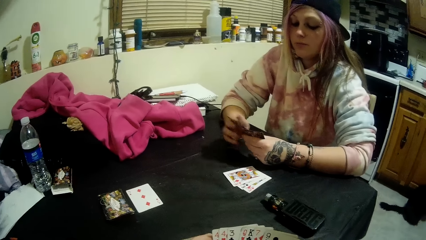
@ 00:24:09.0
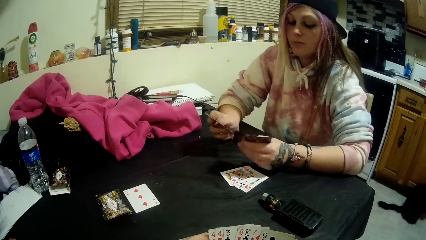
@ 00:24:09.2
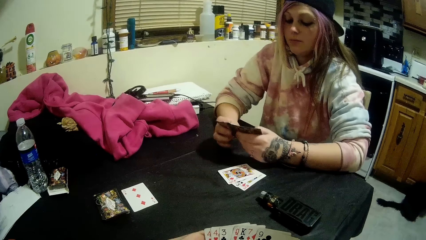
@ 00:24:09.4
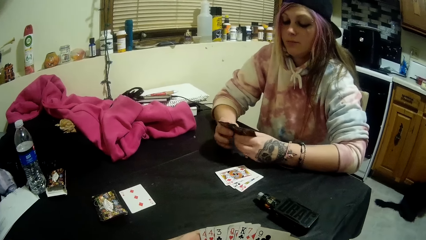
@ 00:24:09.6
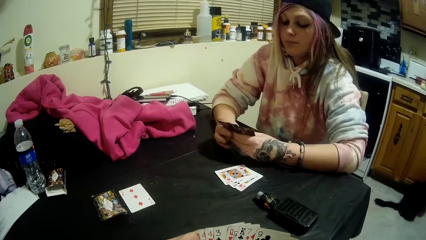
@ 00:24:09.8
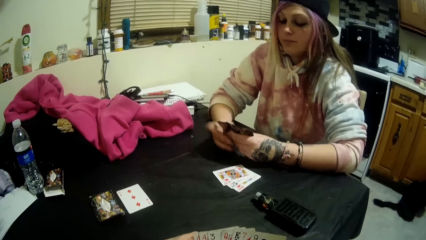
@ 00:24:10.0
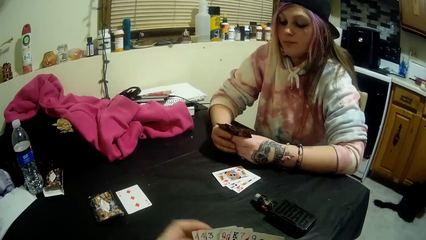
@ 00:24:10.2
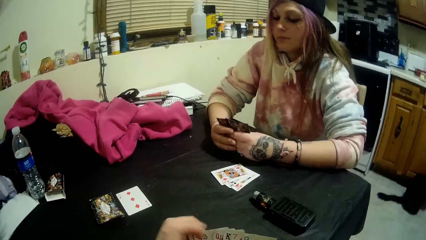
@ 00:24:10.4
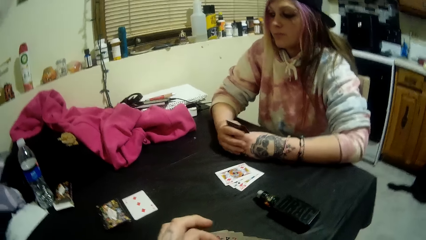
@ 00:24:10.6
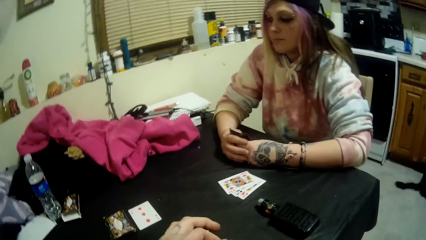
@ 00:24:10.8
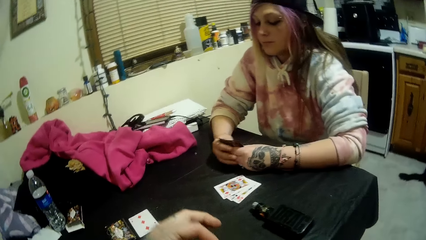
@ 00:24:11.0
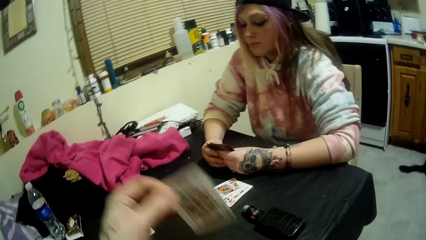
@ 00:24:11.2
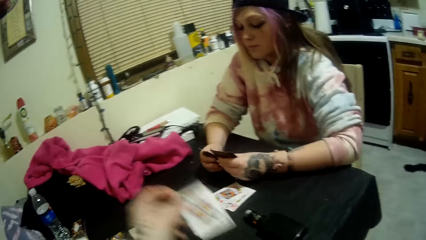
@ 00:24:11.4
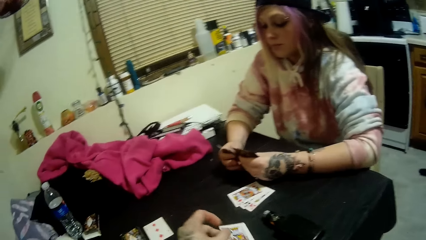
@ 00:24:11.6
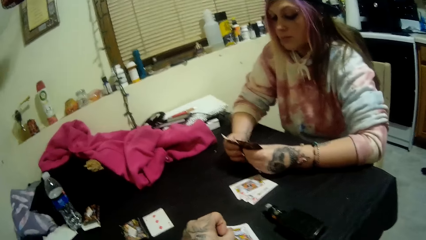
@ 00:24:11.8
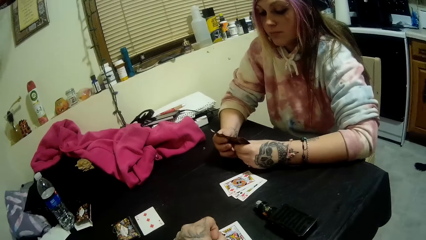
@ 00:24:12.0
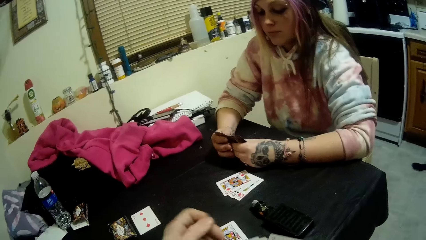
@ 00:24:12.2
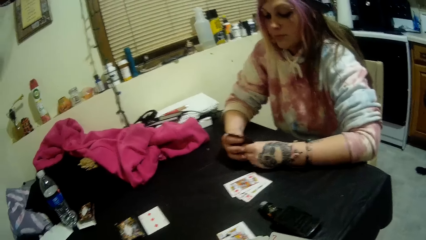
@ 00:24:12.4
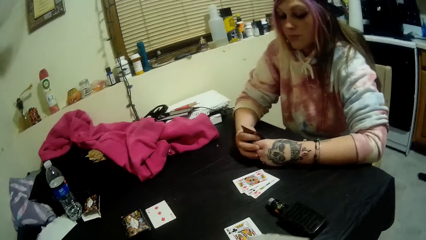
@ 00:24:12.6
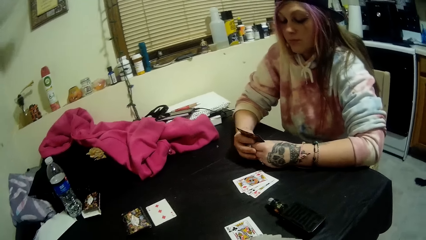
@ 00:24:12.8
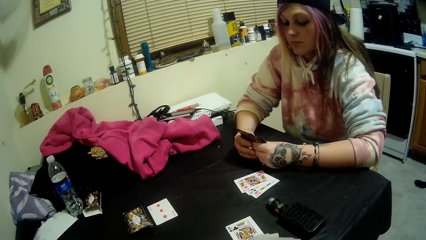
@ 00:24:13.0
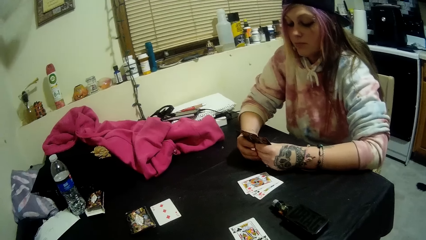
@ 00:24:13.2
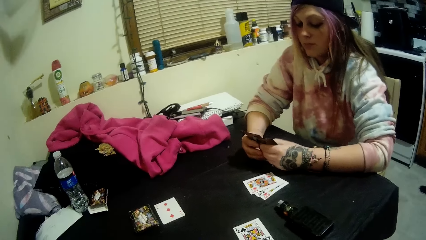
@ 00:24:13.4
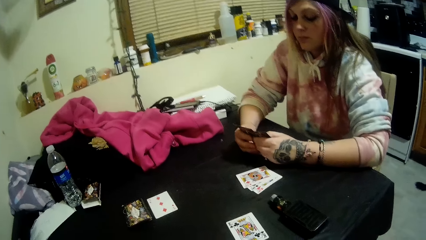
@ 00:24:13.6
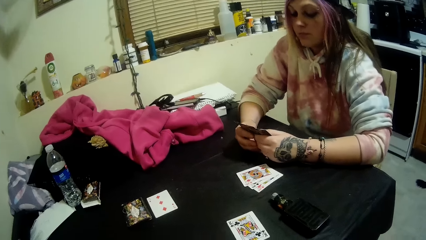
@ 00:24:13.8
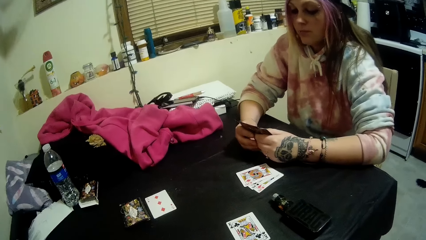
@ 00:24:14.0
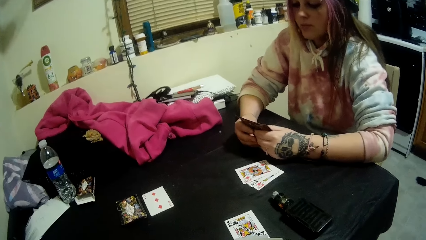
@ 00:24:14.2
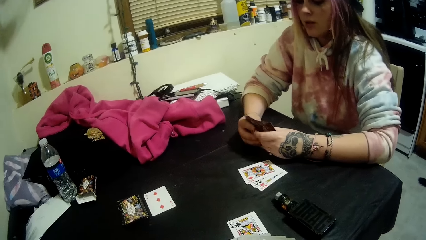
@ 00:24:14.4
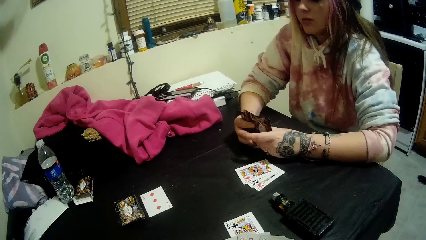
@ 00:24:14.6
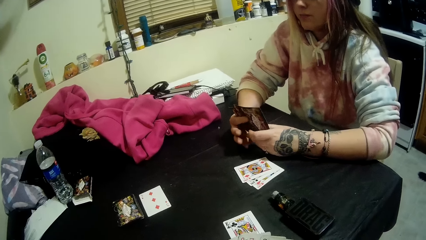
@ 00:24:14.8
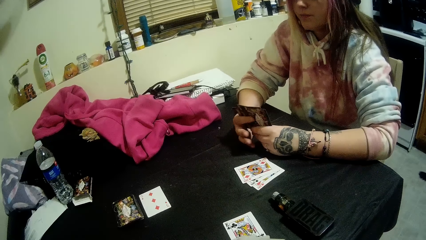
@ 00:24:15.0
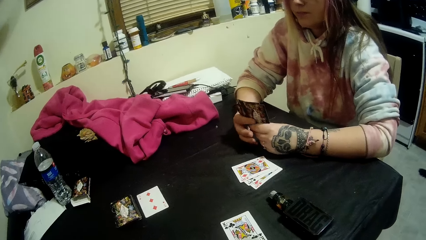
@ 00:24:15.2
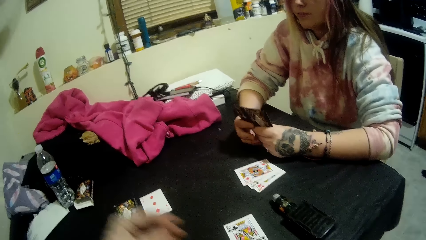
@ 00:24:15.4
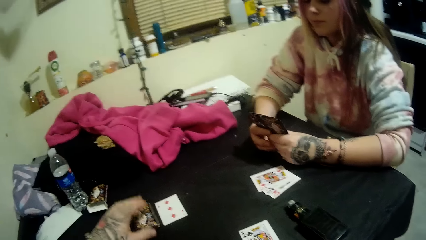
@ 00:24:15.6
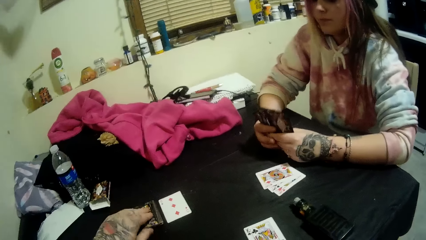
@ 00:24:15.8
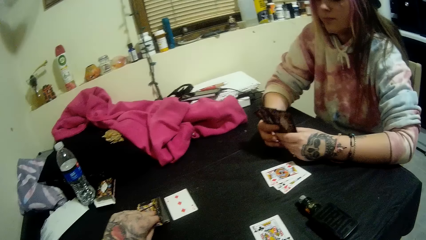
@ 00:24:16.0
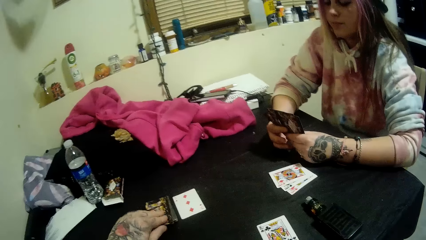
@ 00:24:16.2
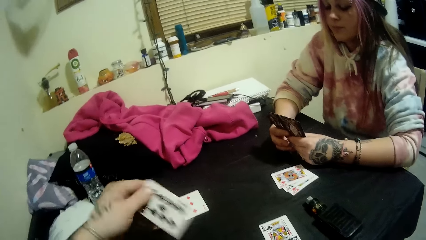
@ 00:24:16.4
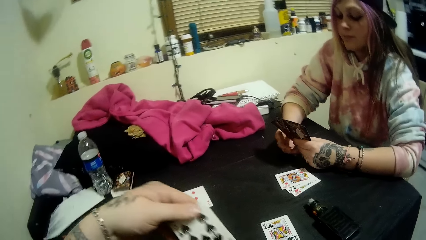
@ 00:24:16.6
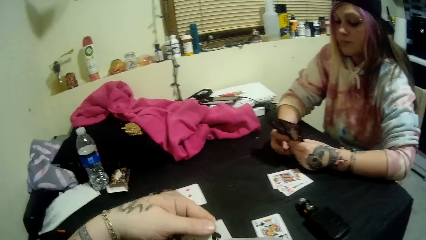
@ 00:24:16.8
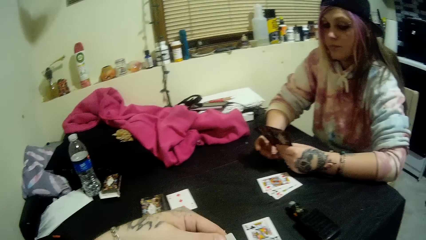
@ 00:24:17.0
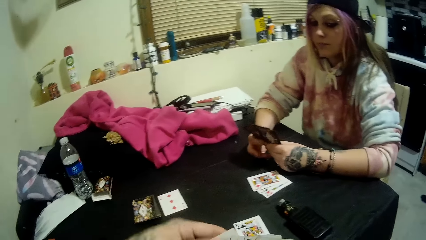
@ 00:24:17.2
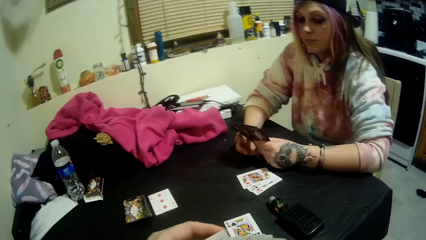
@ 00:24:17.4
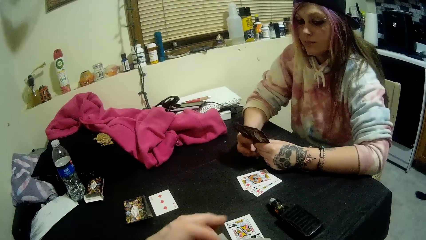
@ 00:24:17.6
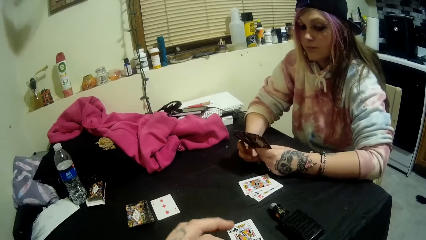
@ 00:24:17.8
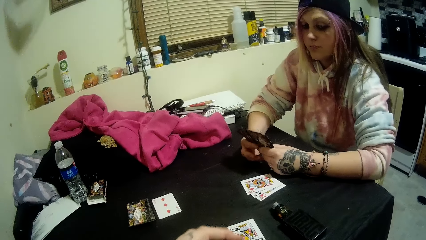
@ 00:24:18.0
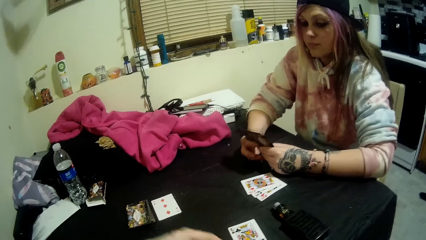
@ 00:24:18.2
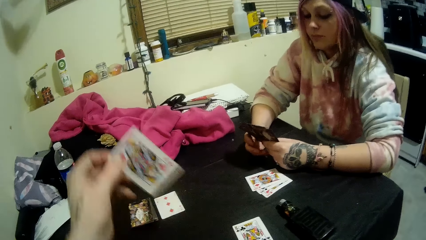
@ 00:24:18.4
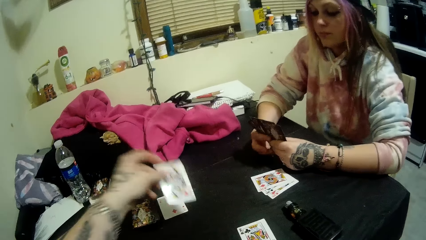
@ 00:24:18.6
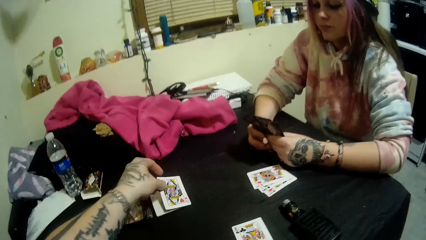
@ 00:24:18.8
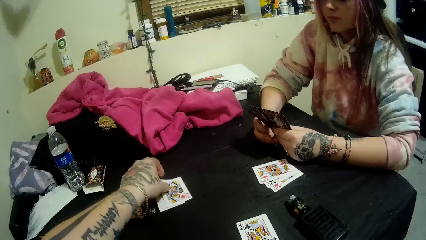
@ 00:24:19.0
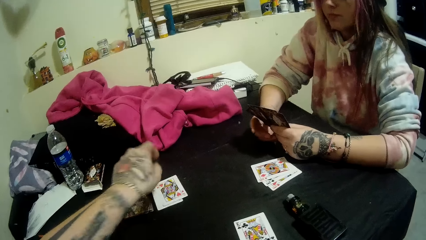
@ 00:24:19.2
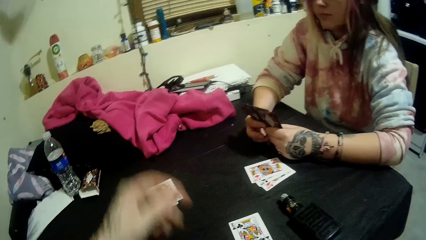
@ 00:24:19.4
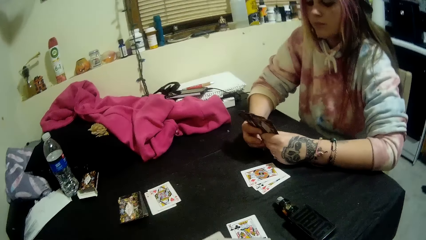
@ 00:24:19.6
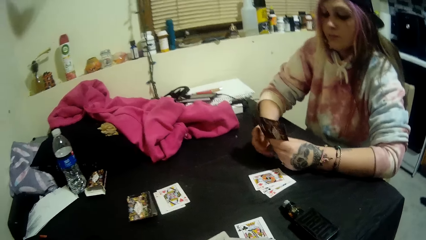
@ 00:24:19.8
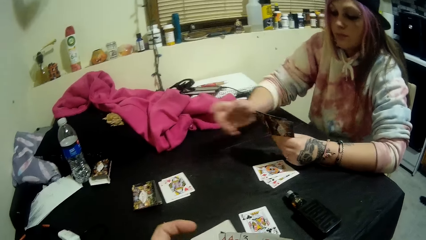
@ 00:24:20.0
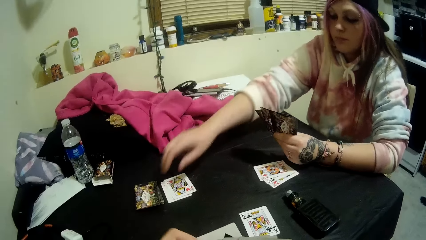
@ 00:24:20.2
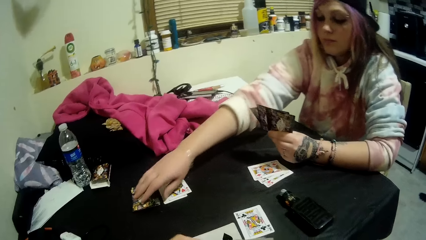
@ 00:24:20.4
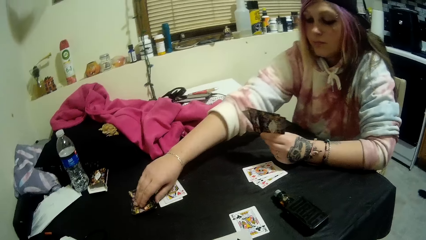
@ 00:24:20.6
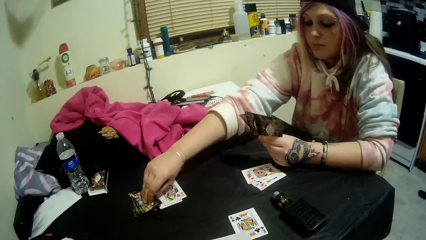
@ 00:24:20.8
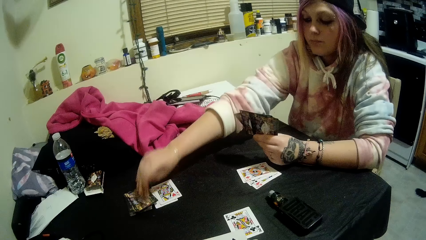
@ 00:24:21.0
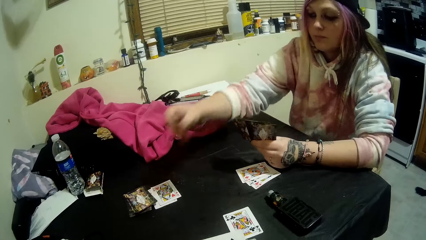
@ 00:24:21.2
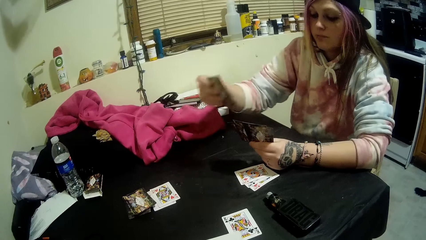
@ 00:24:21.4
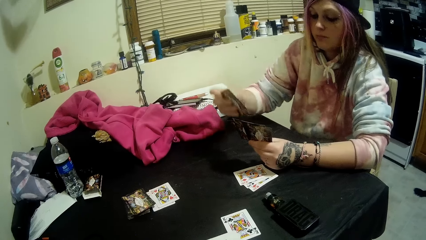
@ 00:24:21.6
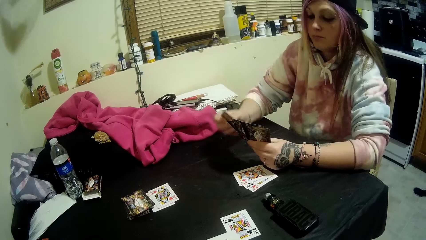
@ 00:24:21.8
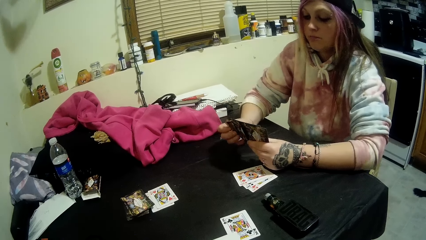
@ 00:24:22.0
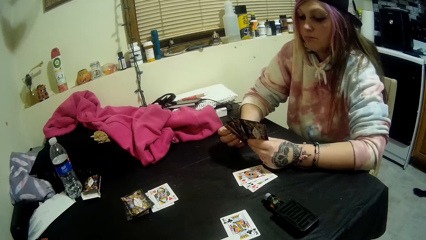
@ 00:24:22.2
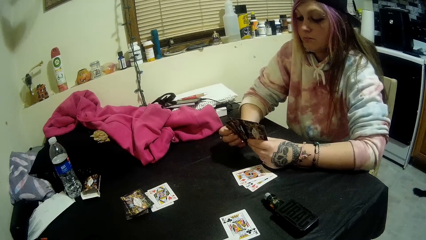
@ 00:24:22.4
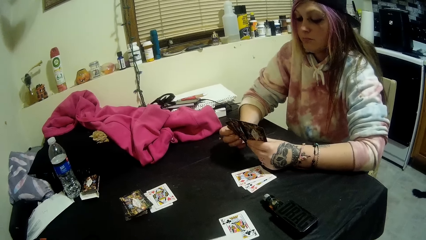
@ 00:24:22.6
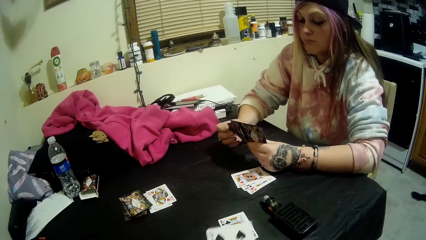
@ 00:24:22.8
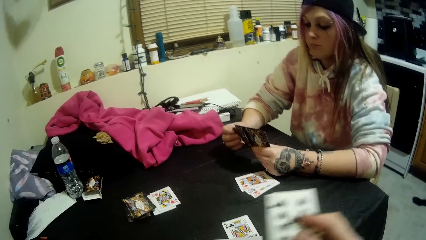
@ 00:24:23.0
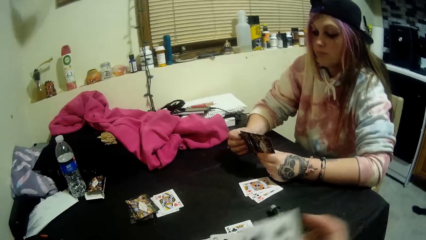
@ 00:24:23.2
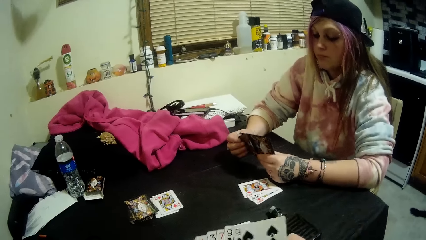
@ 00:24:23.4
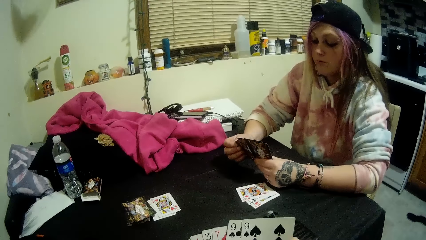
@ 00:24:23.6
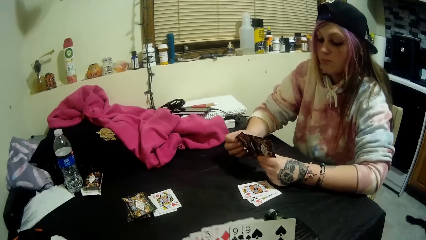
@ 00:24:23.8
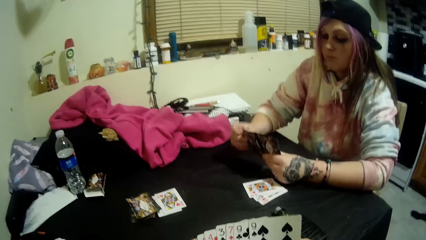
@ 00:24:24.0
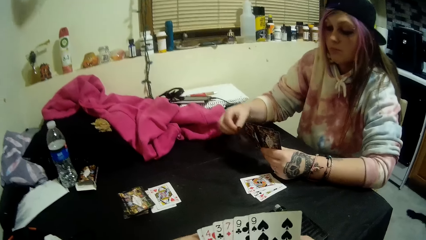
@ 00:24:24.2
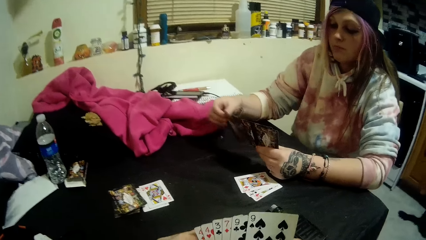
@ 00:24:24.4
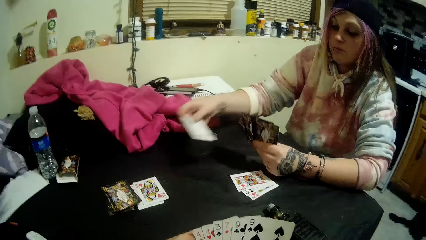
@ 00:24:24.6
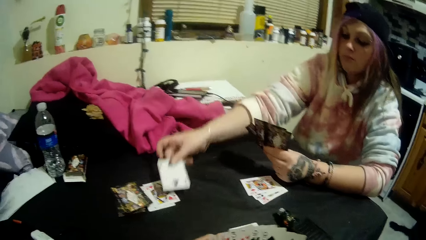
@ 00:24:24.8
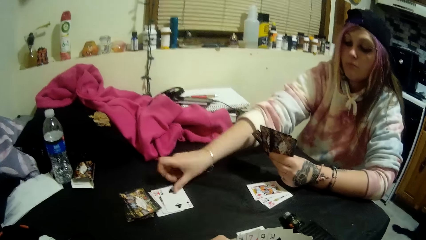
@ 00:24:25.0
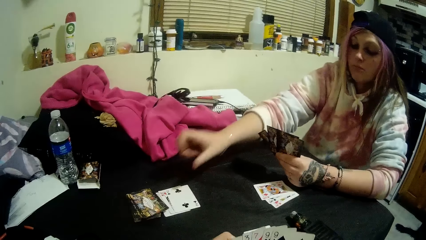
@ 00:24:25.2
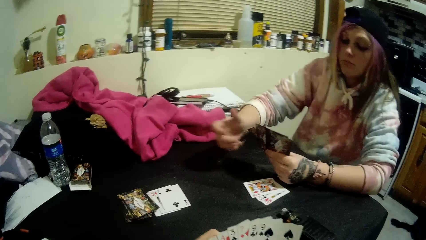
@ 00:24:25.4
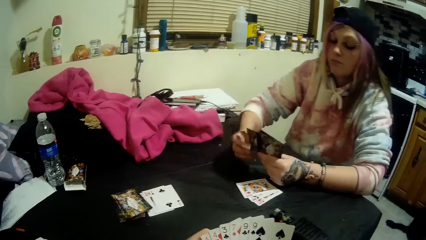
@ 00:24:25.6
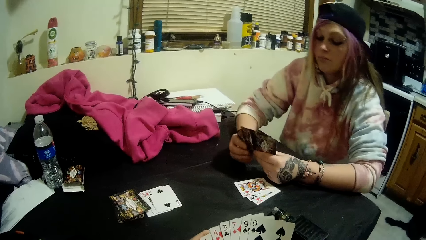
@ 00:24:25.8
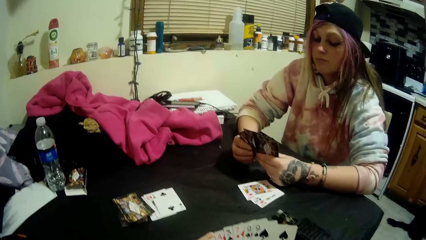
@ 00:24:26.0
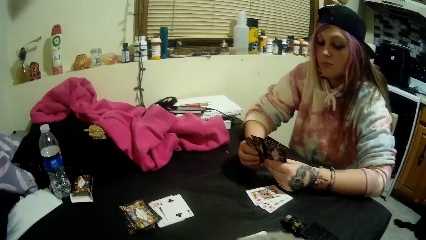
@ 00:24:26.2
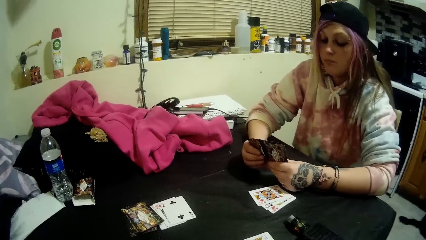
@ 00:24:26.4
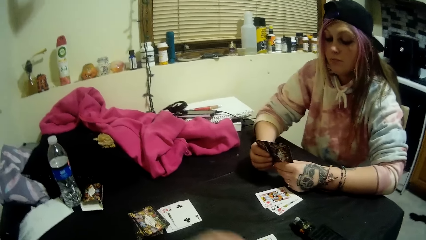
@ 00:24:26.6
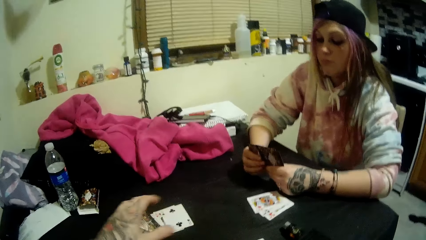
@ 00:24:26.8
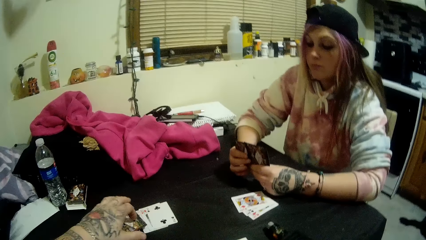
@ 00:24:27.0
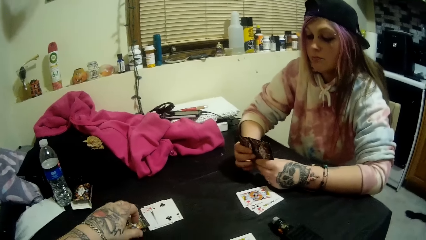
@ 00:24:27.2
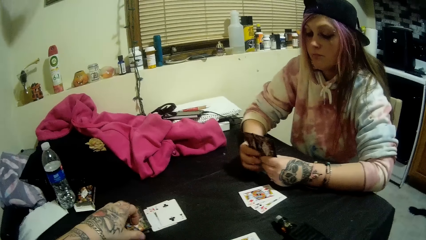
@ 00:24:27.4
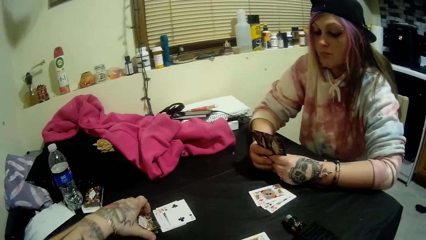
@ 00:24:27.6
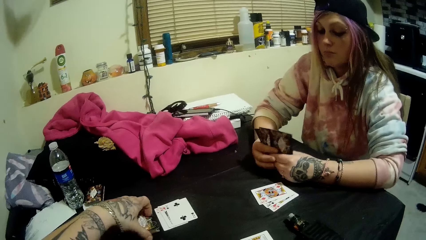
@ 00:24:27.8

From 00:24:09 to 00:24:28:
The camera wearer drops a card onto the table with his left hand. He picks a card from the stack of cards with his left hand. He holds the cards in his right hand with both hands. He drops another card onto the table beside the stack of cards with his left hand. He holds the cards in his right hand with both hands. The lady picks another card from the stack on the table with her right hand. She holds the cards in her left hand with both hands. She drops another card onto the table beside the stack with her right hand. She holds the cards in her left hand with both hands.
